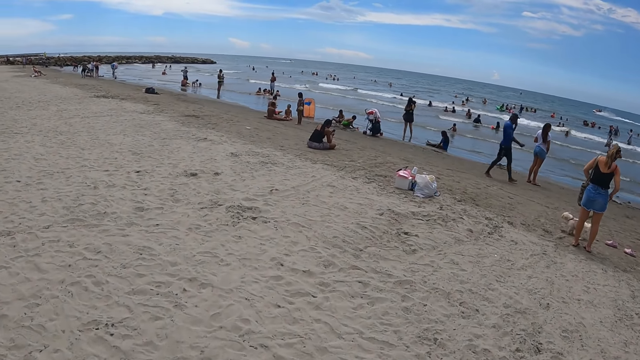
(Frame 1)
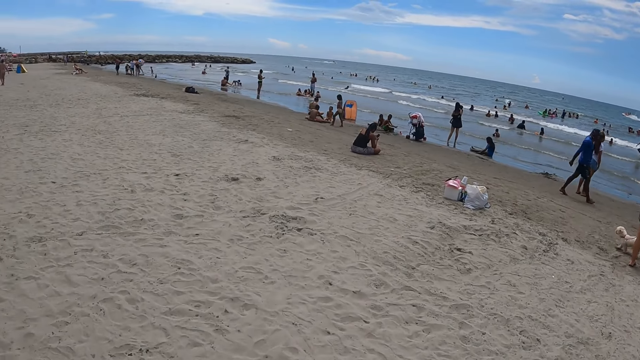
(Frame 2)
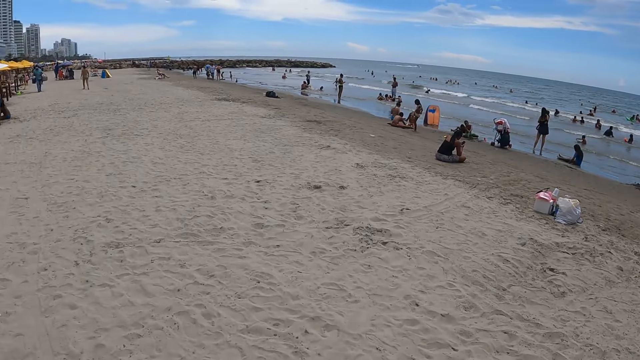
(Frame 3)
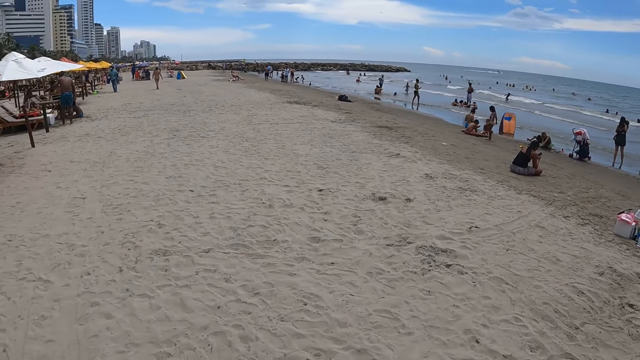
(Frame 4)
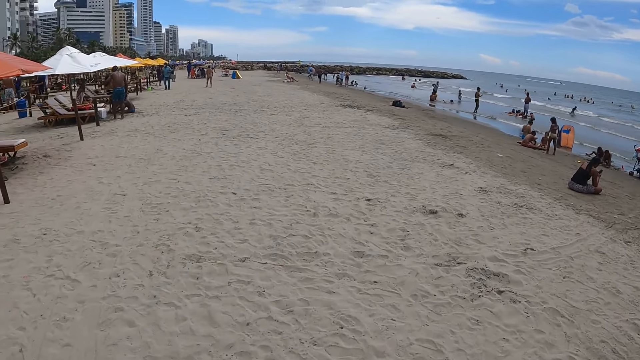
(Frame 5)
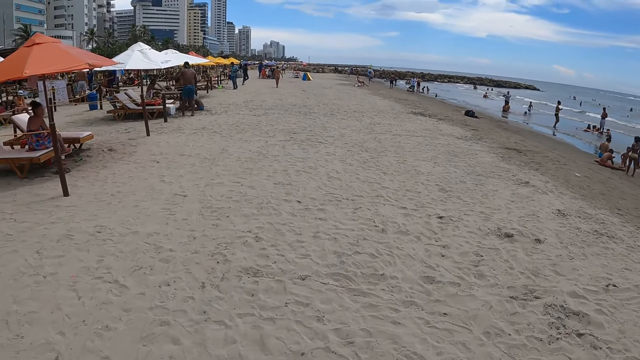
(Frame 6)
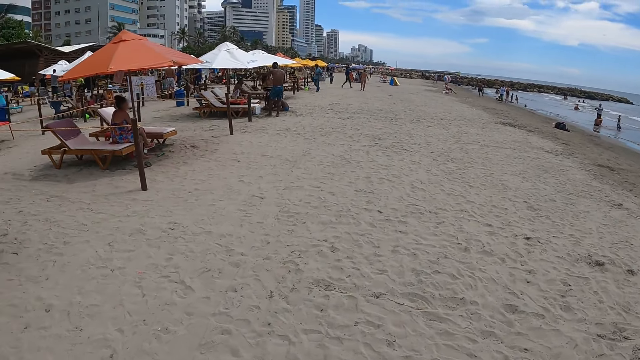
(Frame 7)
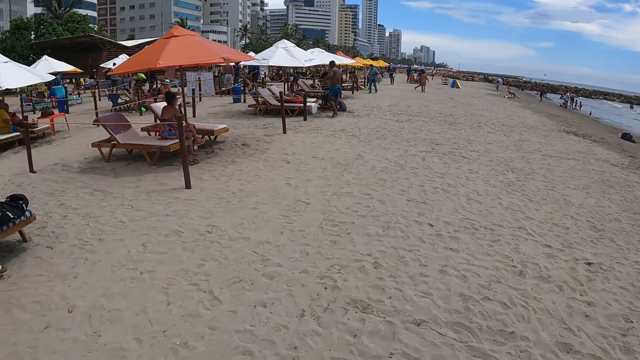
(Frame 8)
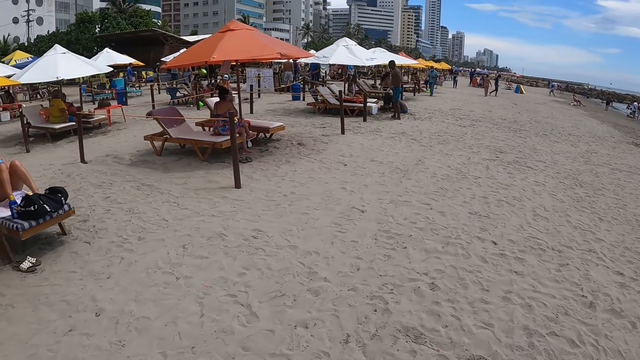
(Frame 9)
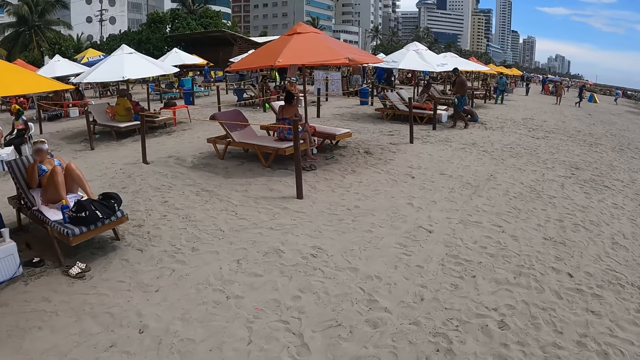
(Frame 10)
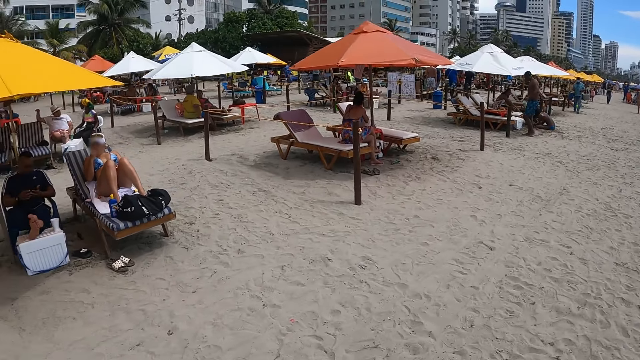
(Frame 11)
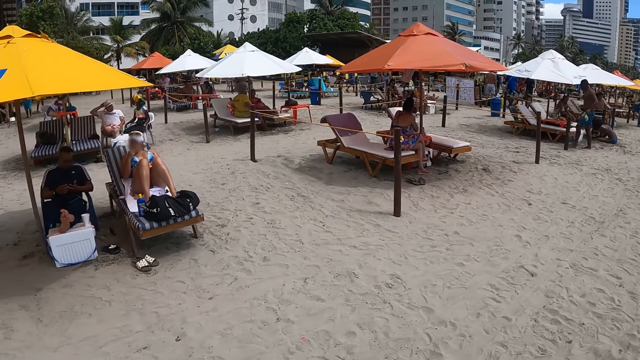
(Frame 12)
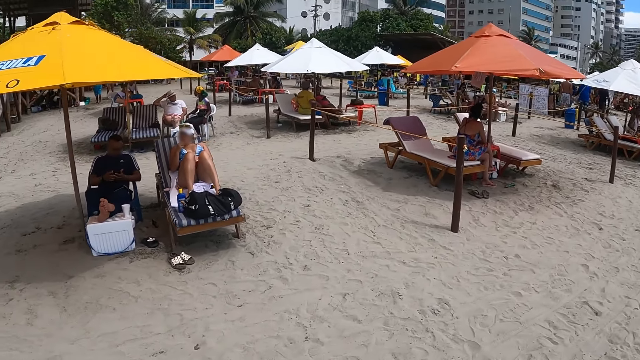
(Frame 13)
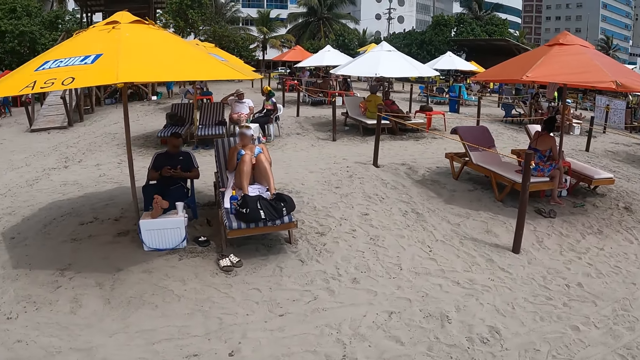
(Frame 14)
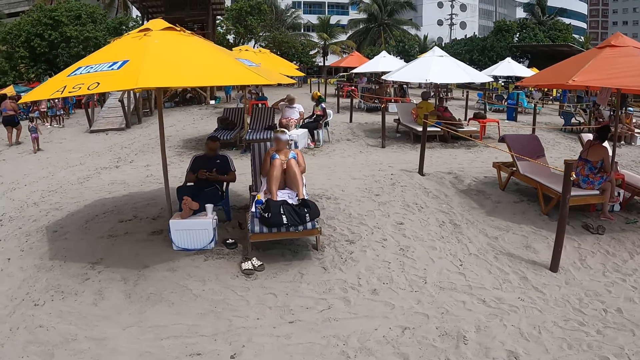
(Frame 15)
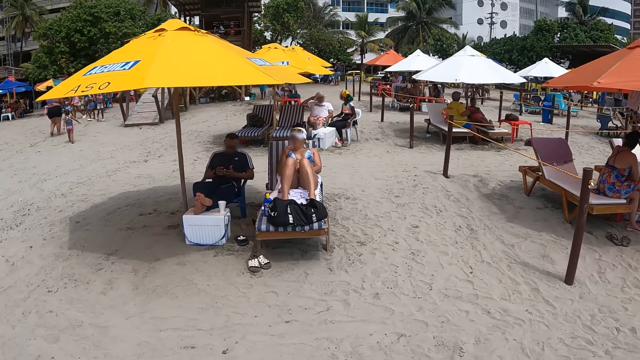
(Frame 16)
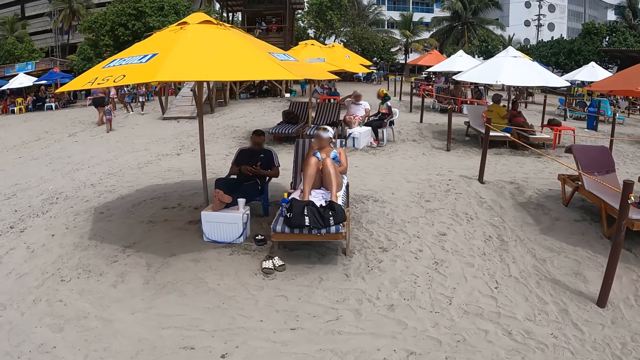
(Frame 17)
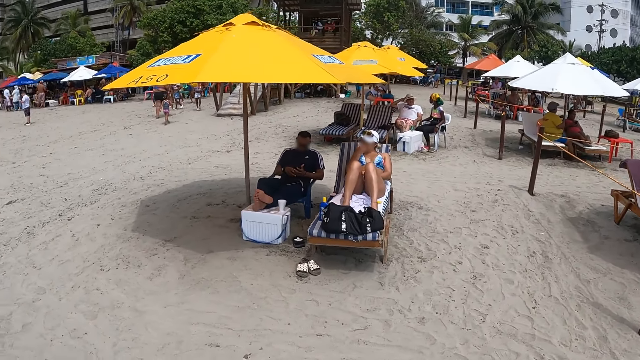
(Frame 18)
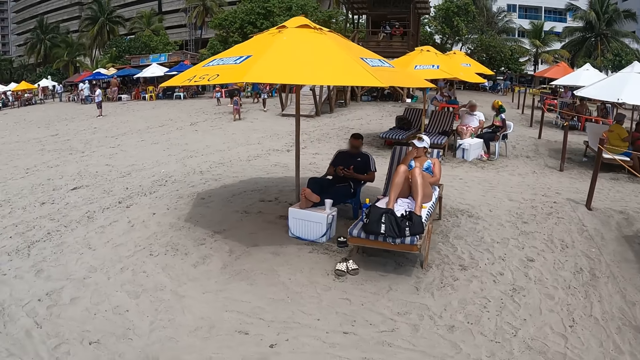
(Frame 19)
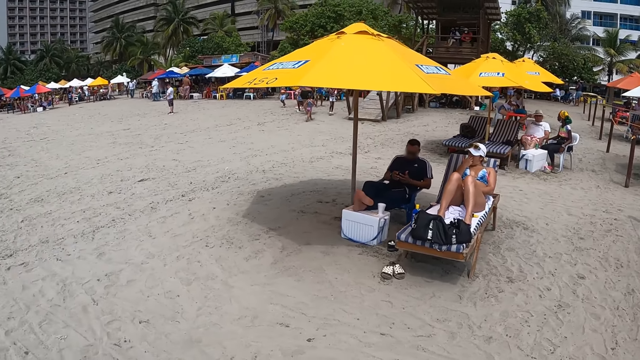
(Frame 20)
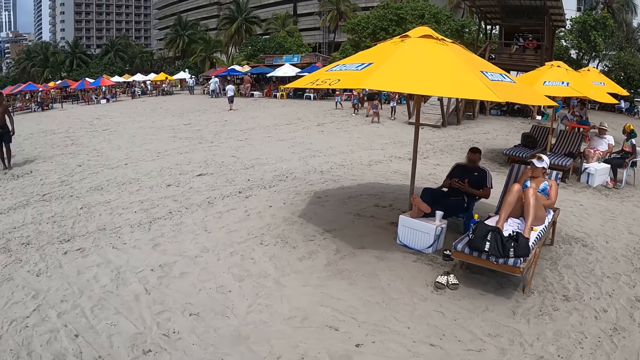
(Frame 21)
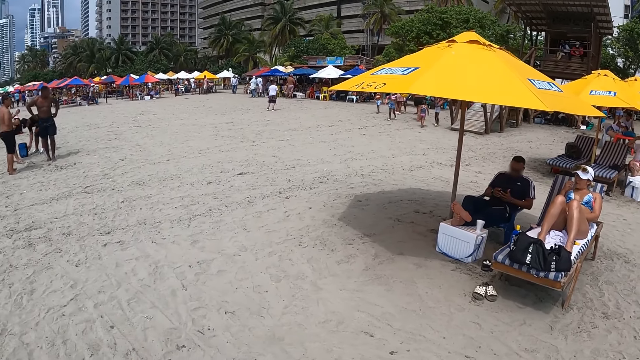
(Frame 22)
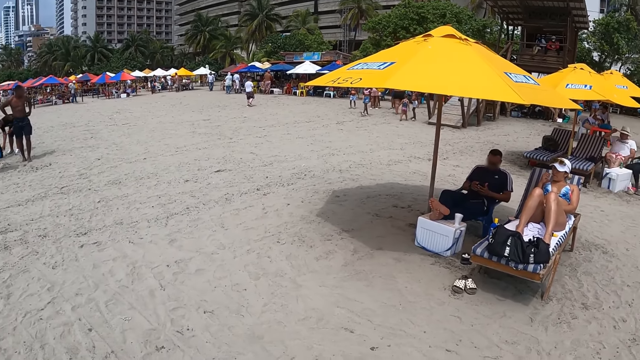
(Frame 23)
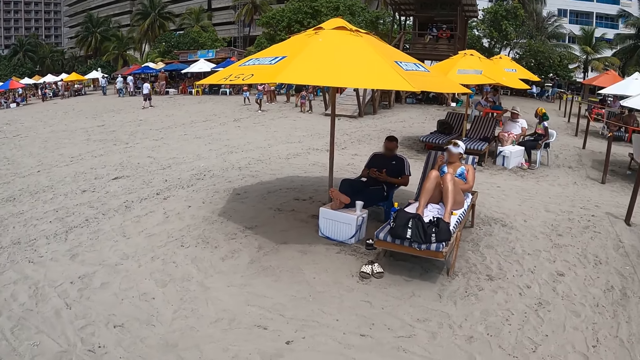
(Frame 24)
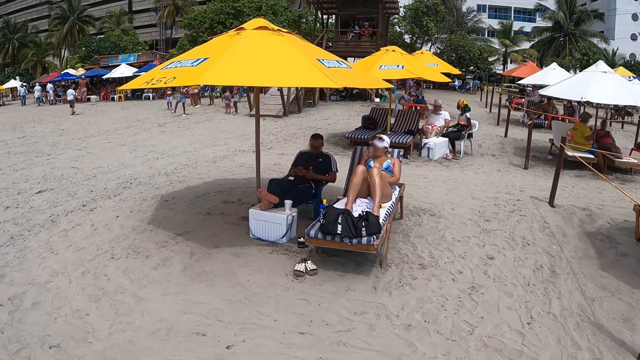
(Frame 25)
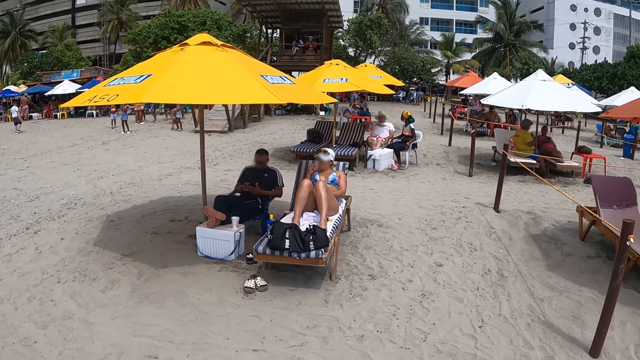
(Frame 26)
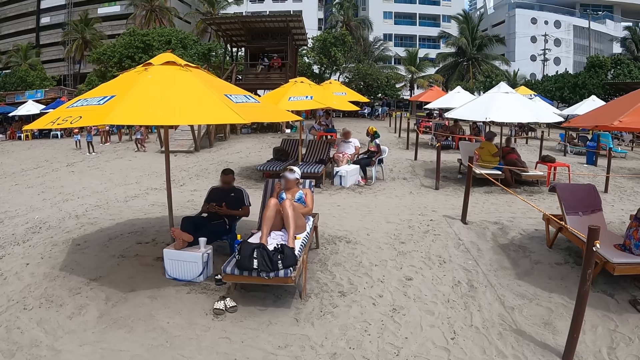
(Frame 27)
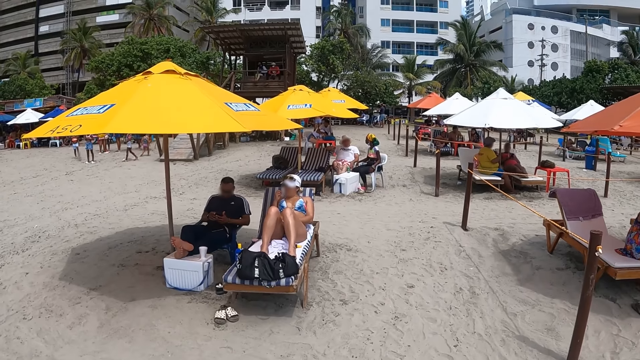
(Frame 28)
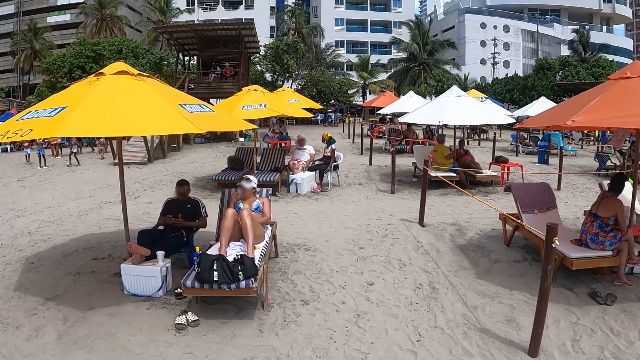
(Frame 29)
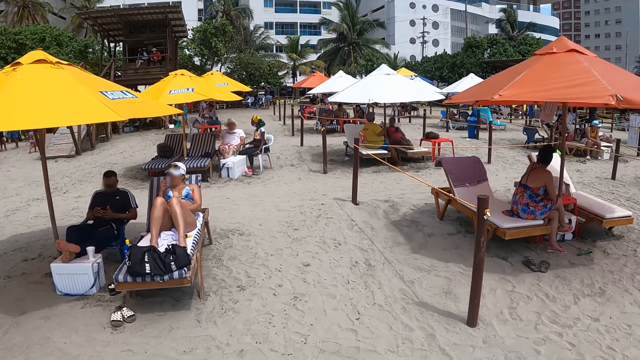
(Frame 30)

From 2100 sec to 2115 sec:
The camera wearer looks around.

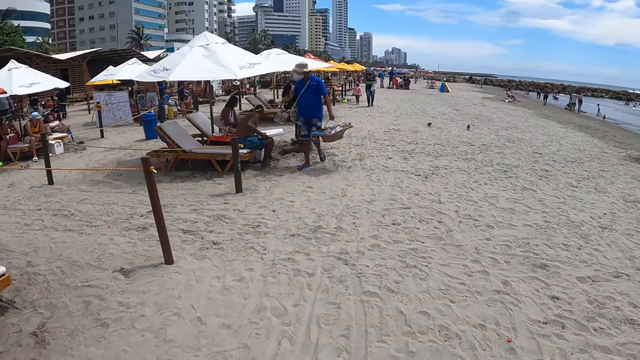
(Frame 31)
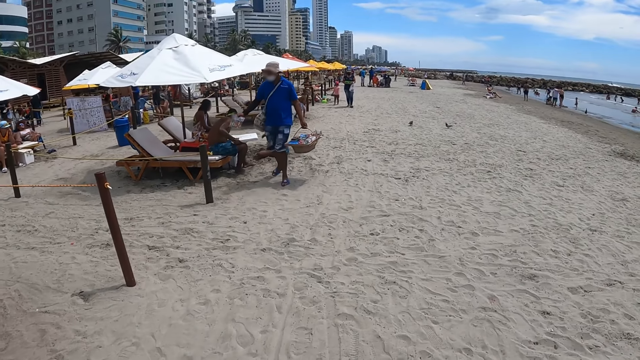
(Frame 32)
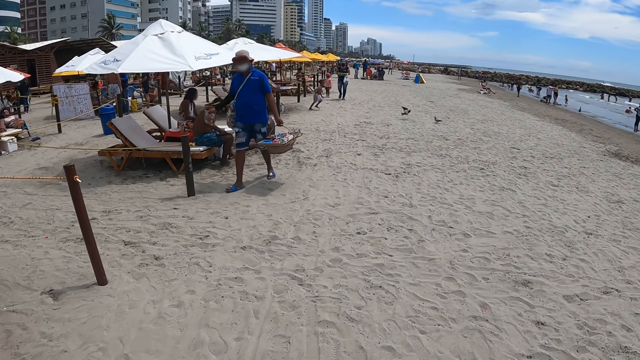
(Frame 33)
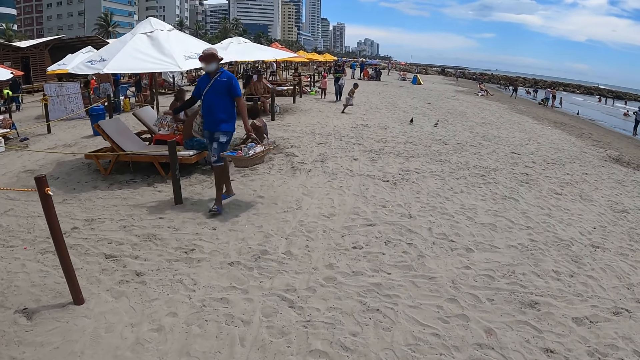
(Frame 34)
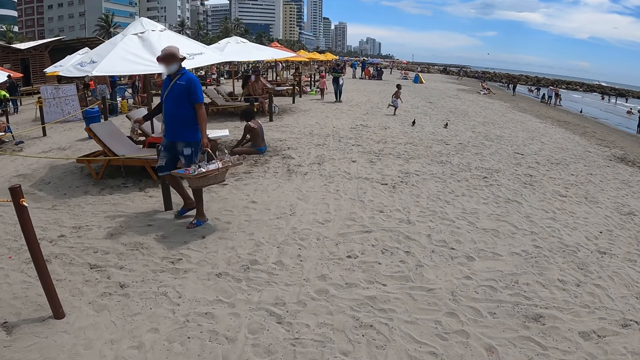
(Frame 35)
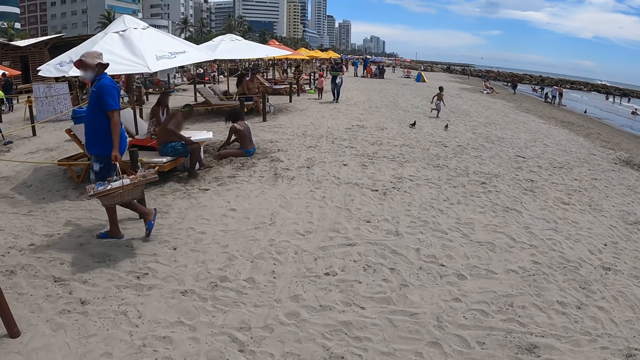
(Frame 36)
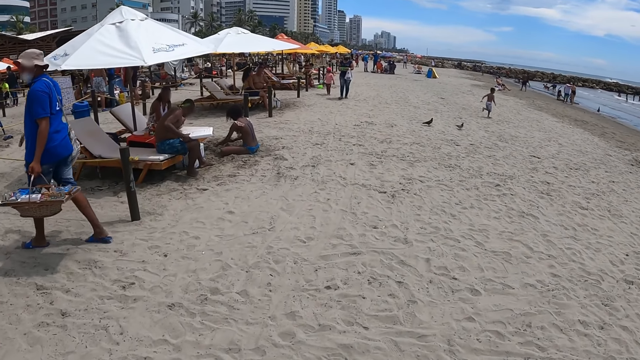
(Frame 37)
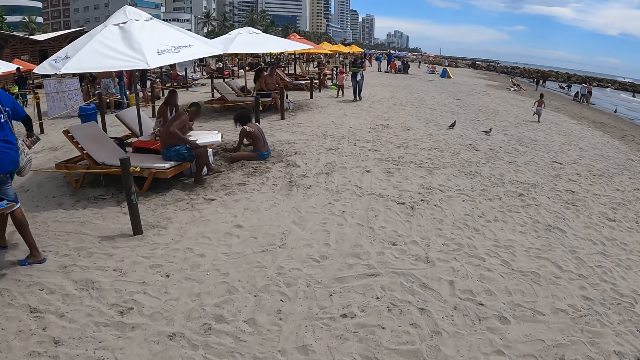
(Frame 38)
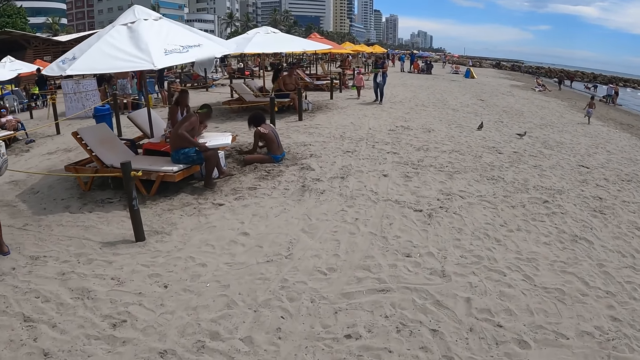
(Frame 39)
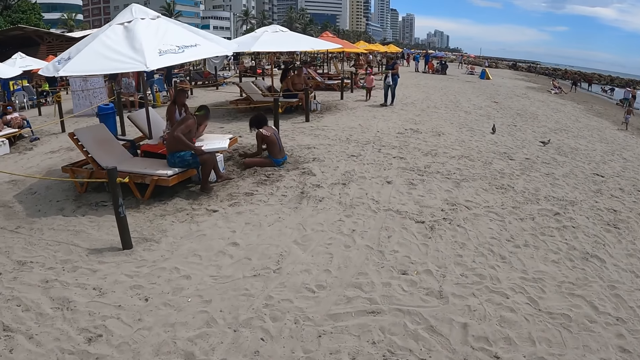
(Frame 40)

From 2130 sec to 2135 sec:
The camera wearer walks along the beach.
